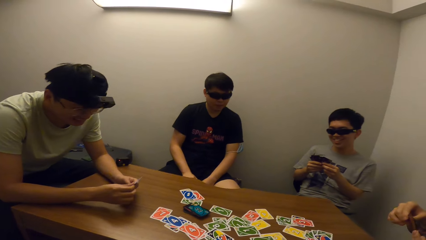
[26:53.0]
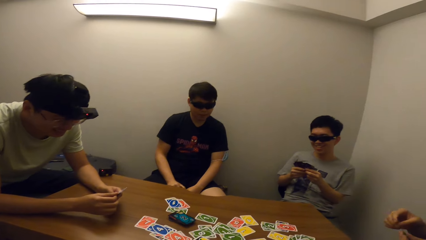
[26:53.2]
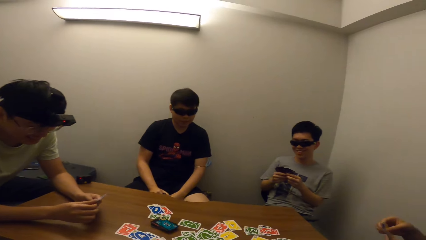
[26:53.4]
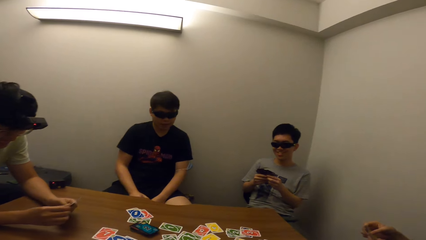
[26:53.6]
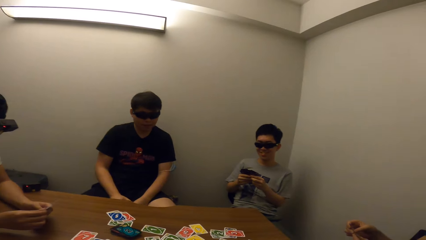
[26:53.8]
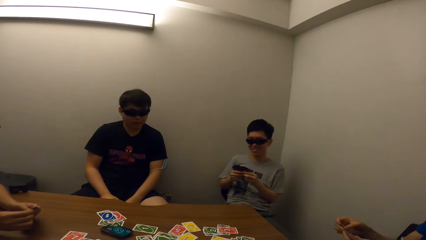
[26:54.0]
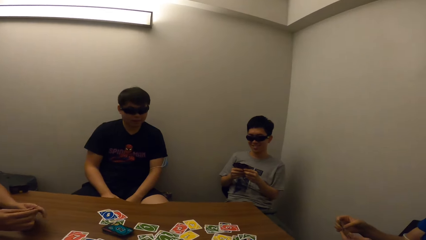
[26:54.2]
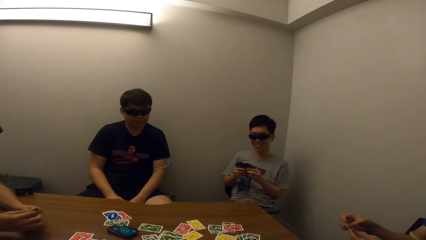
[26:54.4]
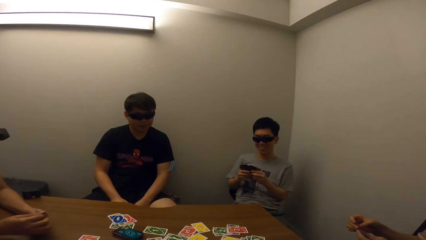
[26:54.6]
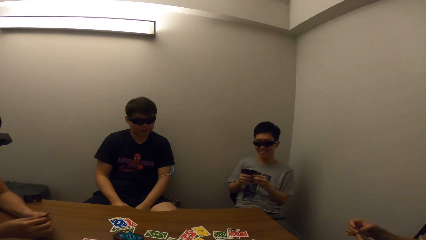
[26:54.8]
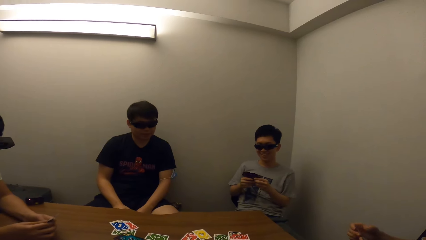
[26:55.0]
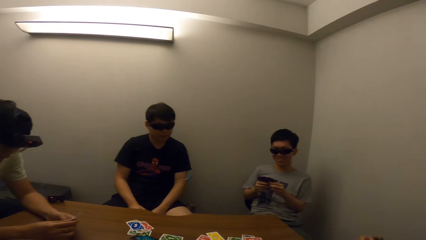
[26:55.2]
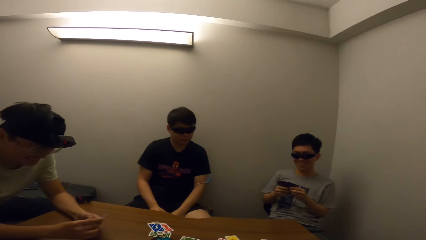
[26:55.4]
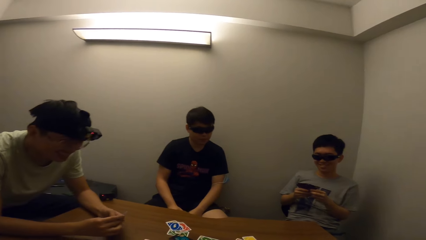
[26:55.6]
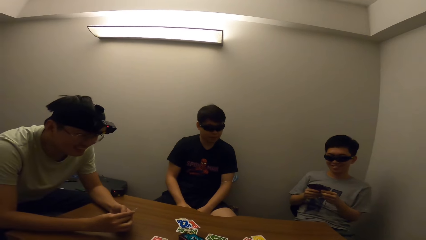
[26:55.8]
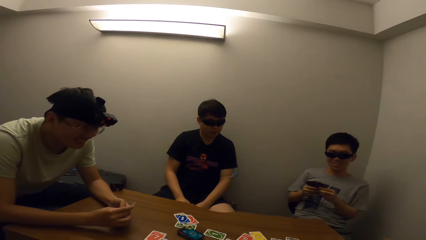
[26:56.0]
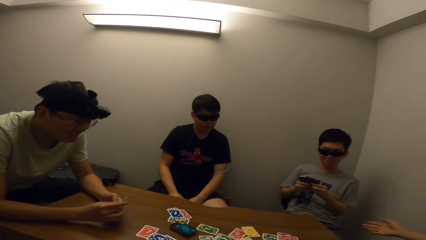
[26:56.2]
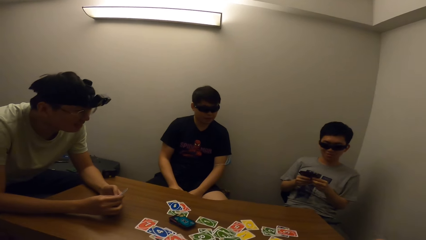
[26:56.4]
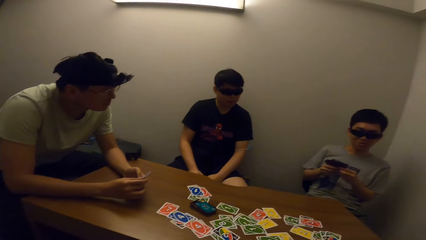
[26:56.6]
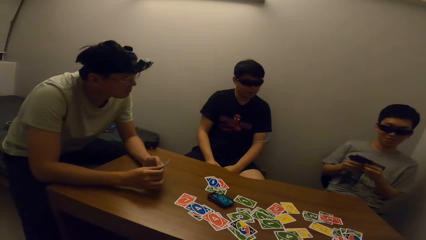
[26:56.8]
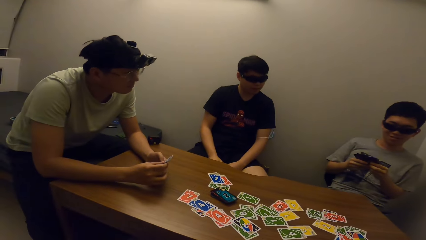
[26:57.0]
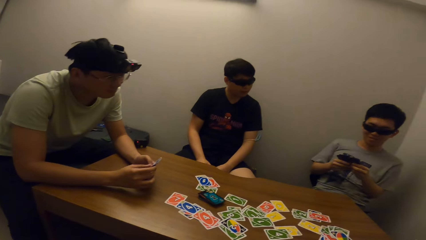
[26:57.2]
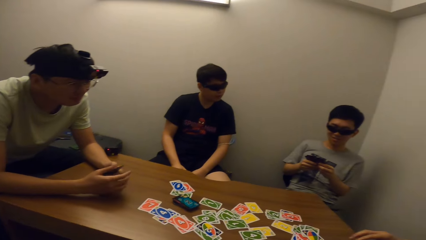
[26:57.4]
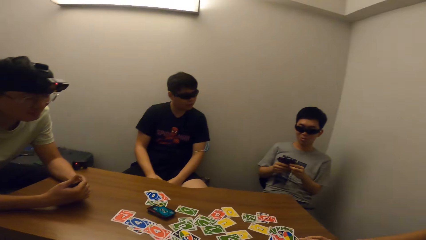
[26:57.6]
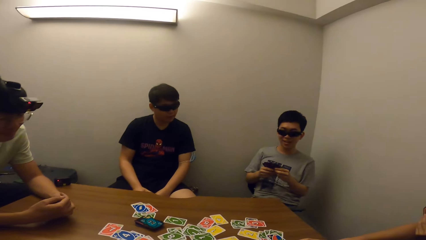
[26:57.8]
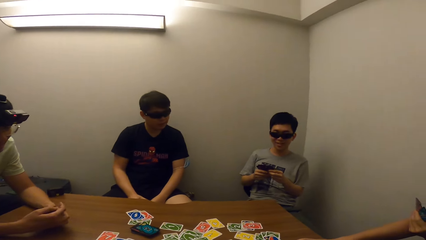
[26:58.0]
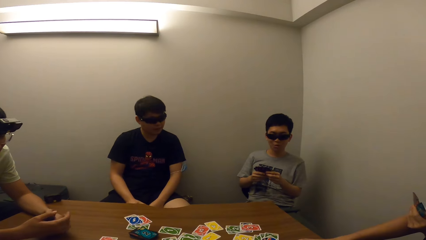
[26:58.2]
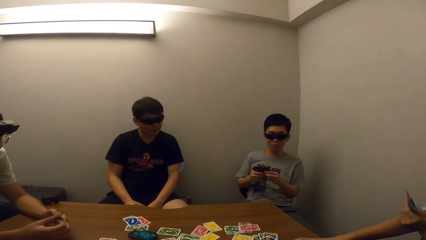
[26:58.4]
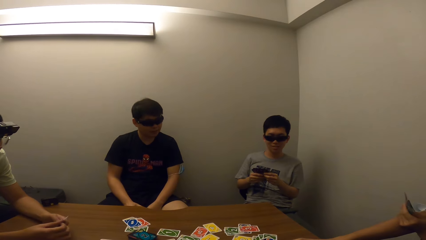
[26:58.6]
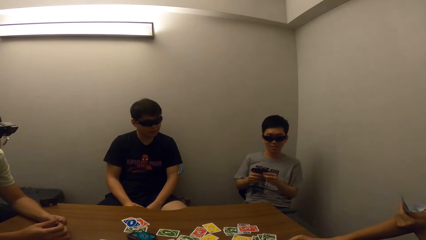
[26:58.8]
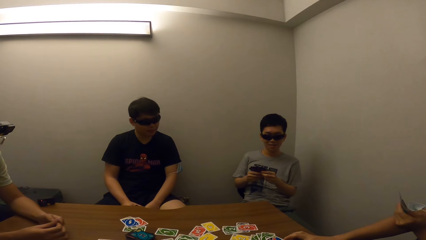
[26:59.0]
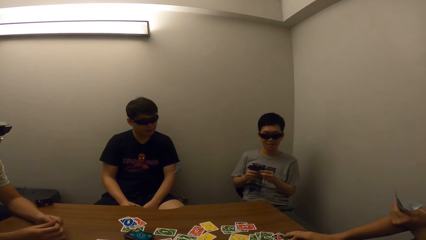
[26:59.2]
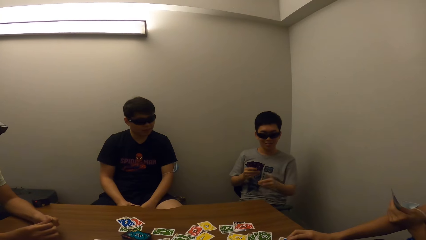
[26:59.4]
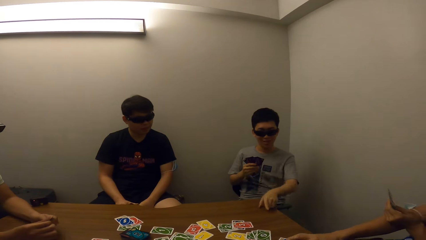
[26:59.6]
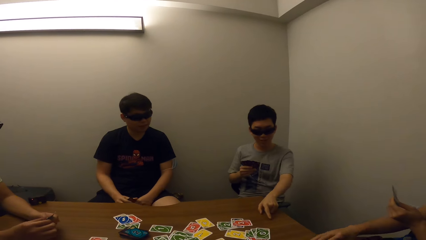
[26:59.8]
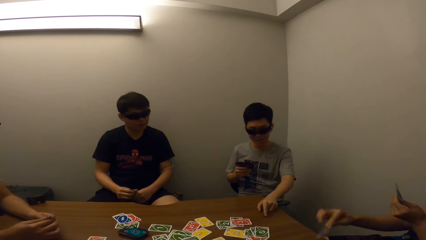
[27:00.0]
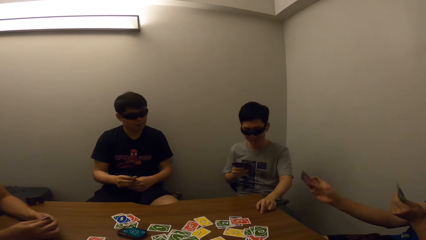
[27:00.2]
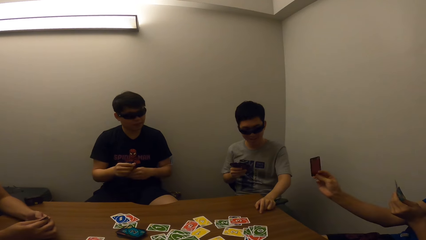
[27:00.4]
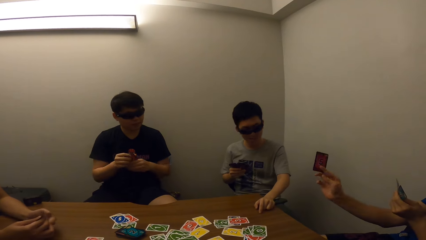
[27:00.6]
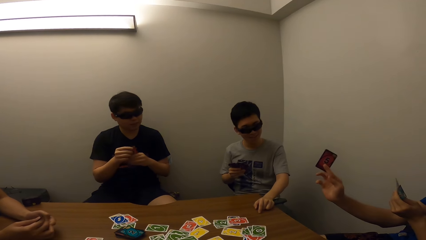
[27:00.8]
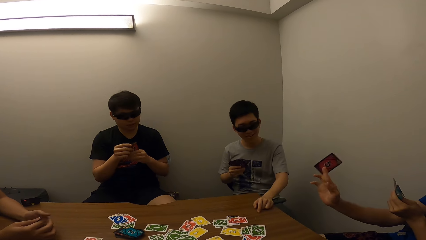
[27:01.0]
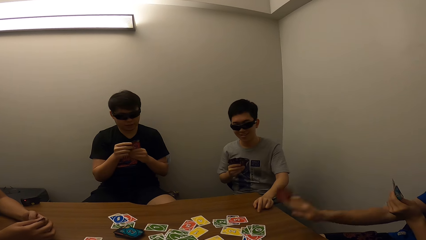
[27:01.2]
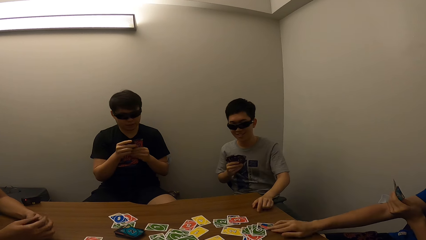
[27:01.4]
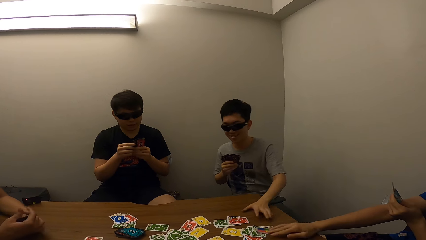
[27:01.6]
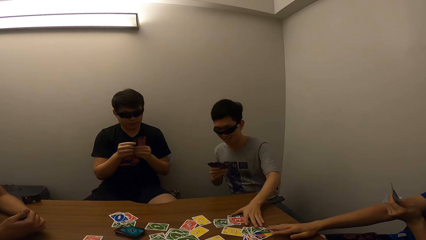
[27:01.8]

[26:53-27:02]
A person holds the card in his hands. Another person picks up a card. A third person picks up a card.

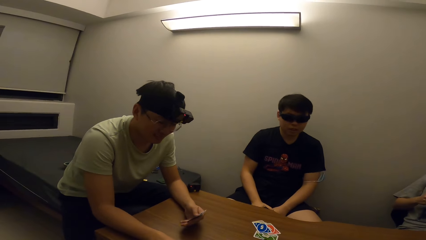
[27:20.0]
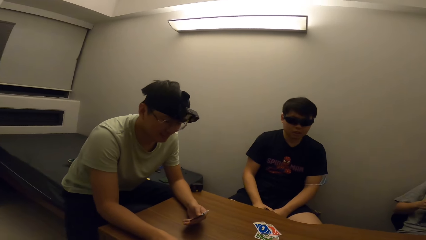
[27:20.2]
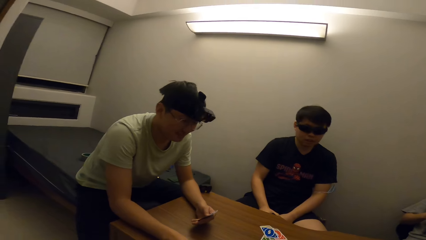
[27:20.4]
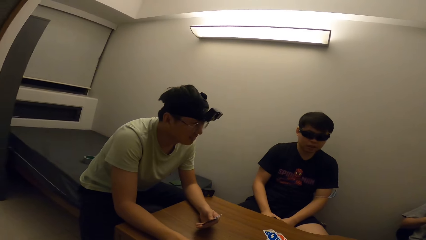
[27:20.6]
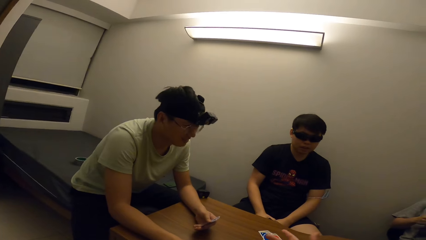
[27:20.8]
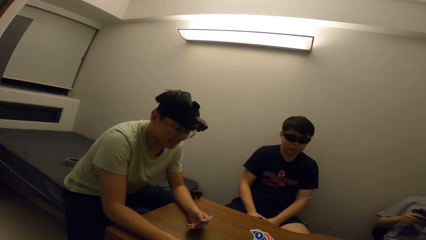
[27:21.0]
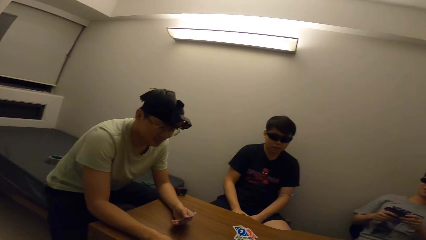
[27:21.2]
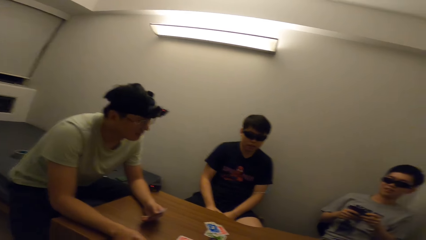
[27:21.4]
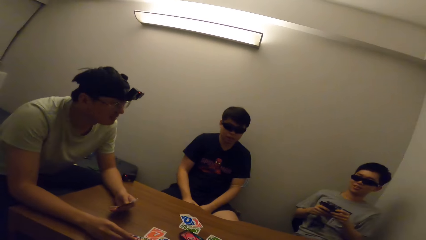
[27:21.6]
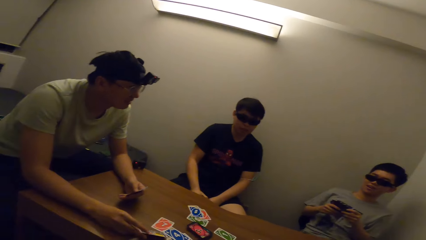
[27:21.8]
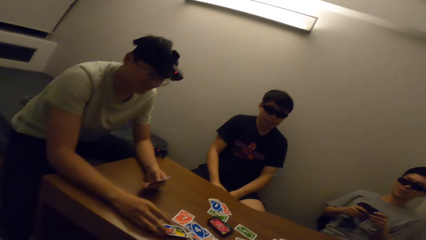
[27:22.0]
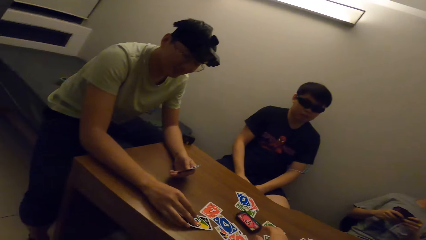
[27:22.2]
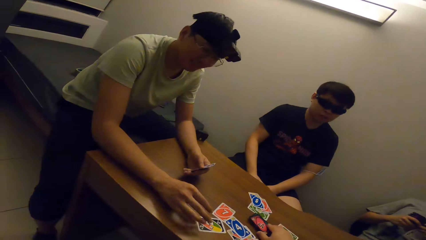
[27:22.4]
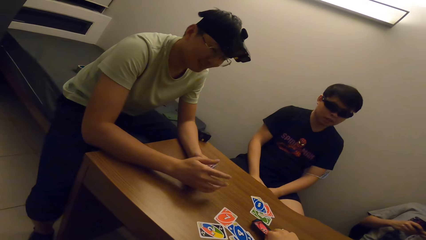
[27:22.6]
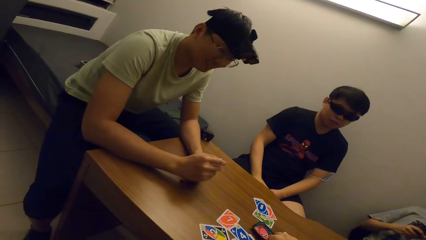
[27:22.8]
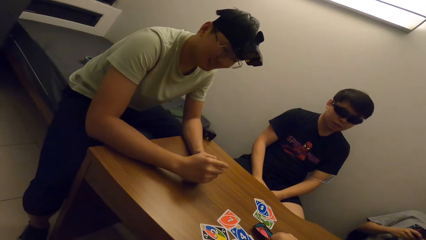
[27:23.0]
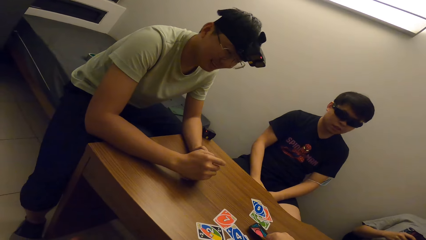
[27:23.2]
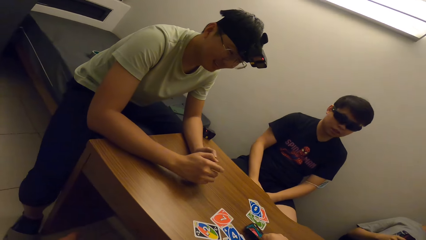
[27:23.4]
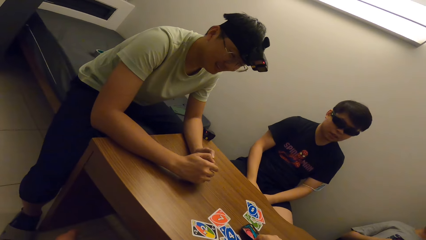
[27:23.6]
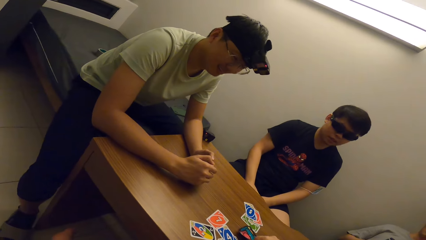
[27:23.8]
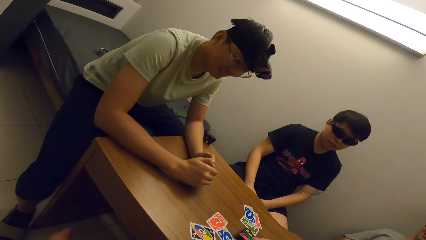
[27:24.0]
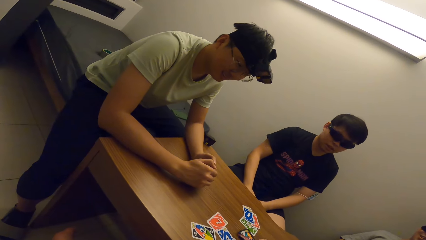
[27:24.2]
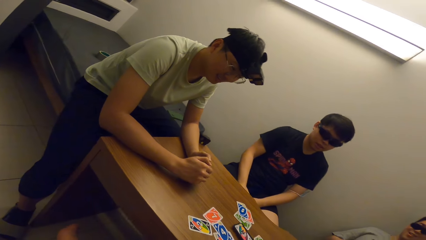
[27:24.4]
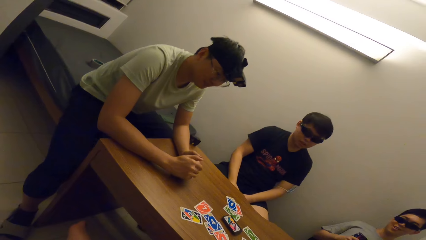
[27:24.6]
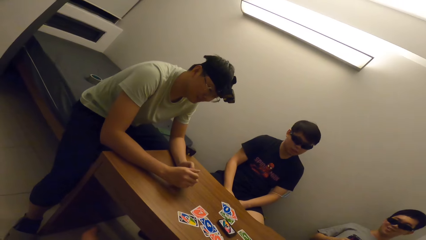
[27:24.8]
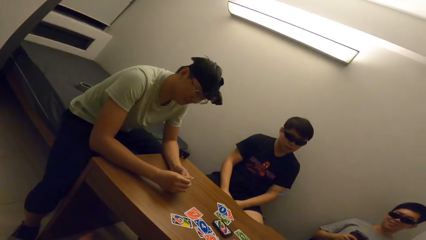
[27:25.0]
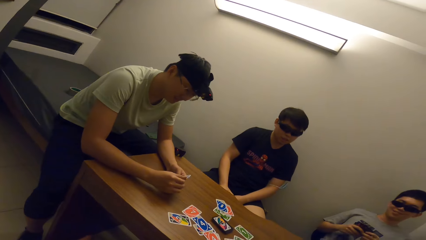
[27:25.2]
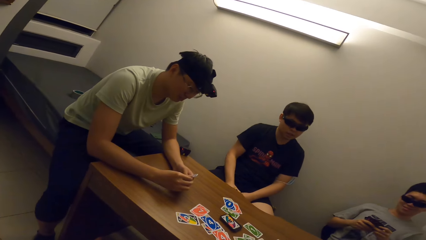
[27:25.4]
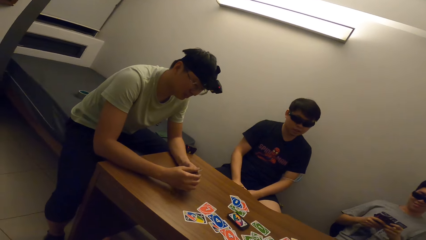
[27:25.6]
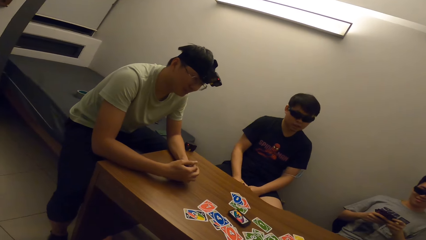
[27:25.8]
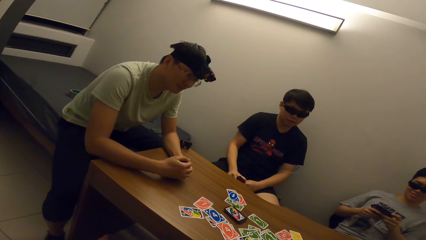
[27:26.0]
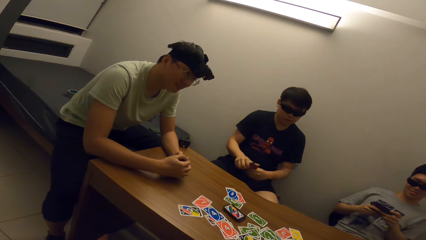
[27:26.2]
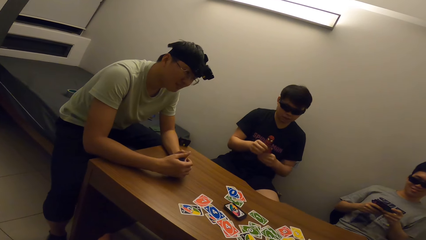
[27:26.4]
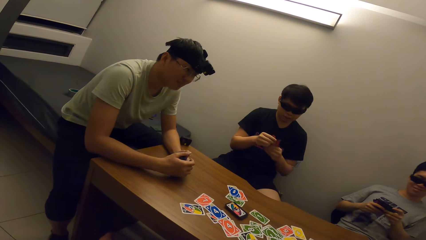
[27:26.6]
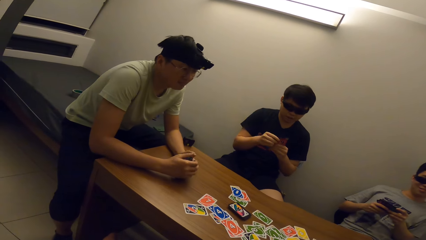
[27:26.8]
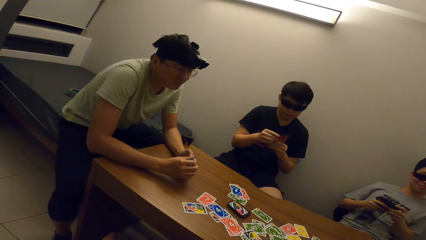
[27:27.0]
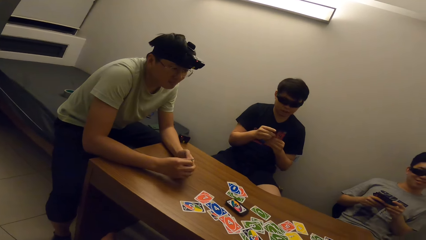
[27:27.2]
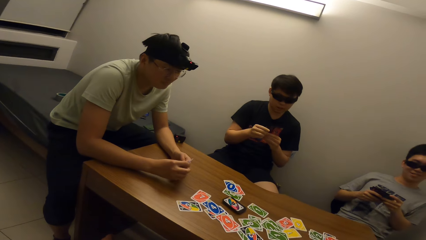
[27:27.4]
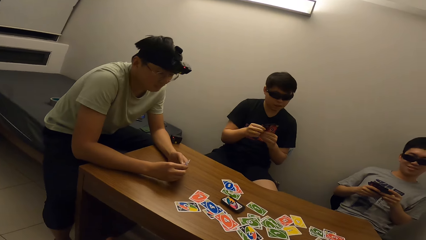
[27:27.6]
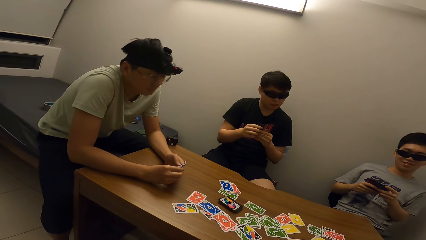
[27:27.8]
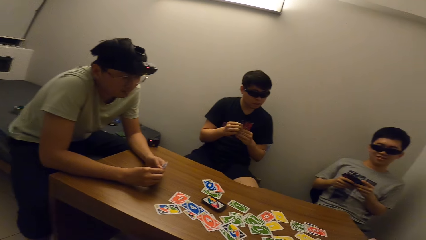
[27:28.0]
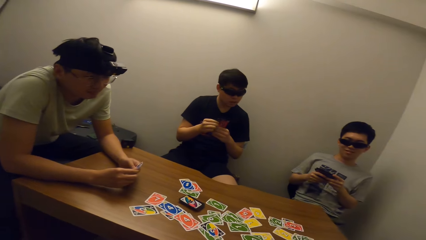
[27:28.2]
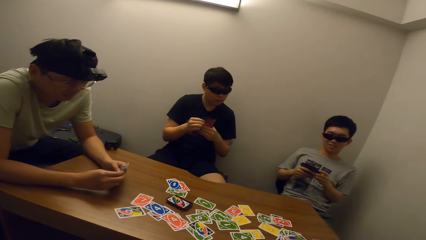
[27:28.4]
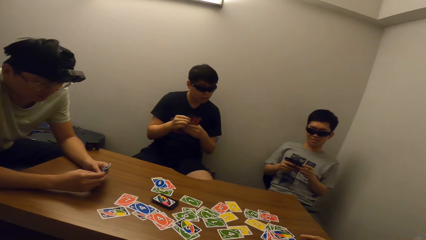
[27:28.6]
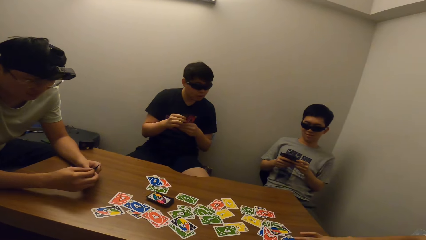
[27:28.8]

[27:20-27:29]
A man interacts with the camera wearer and the men. Another man drops the card on the table with his right hand. The camera wearer picks up a card on the table with his right hand.
